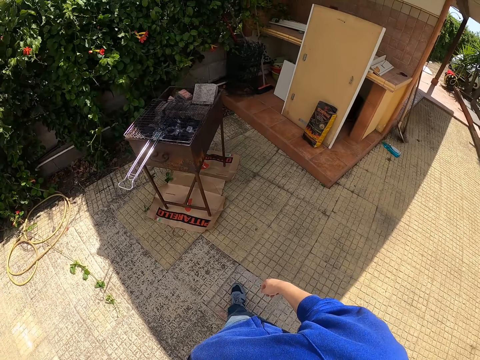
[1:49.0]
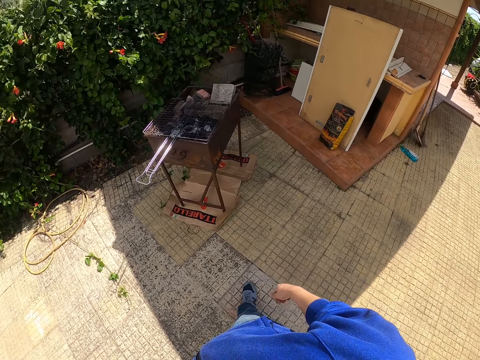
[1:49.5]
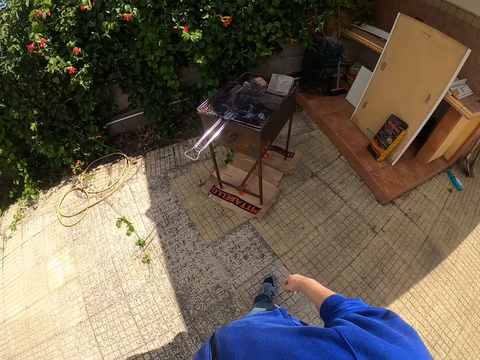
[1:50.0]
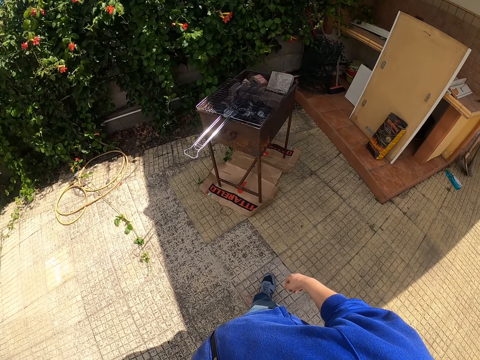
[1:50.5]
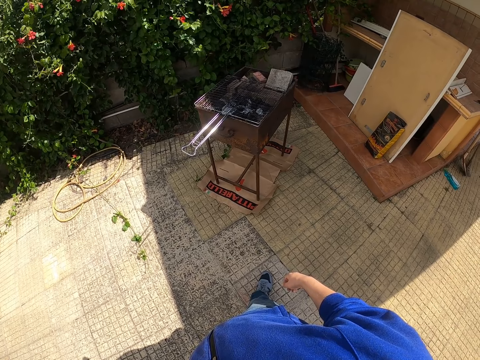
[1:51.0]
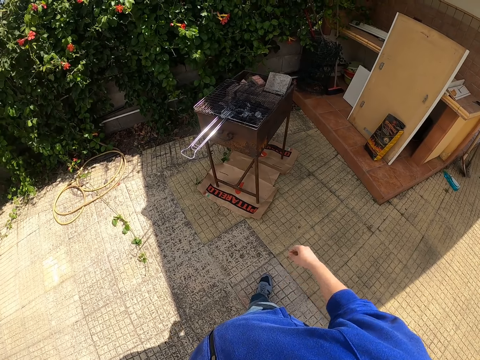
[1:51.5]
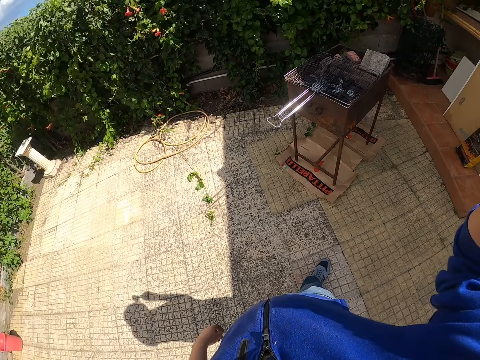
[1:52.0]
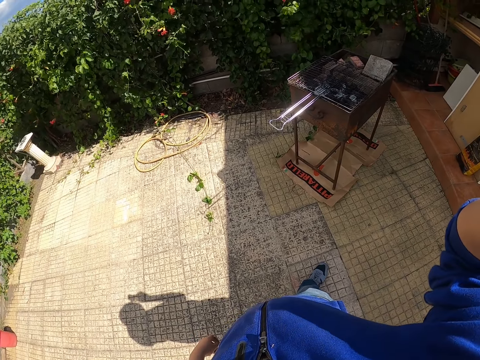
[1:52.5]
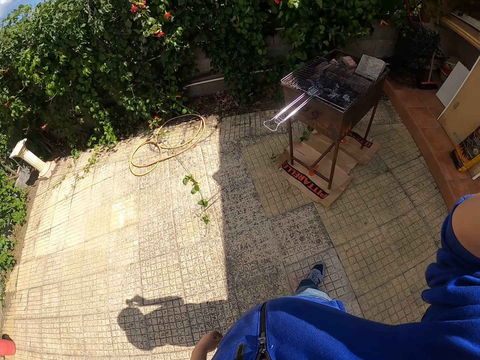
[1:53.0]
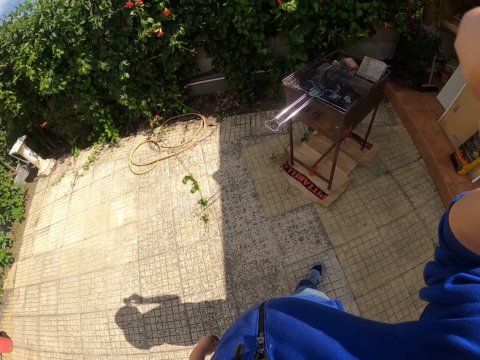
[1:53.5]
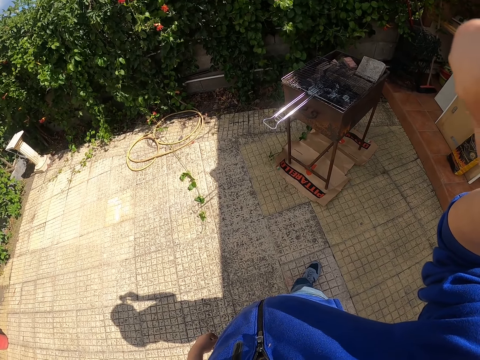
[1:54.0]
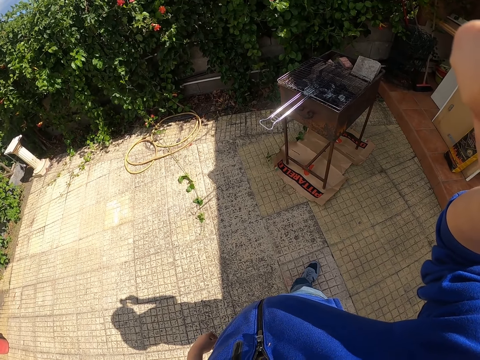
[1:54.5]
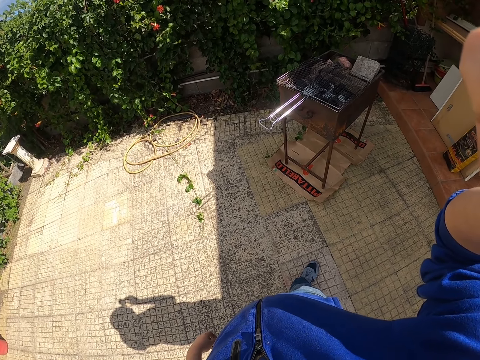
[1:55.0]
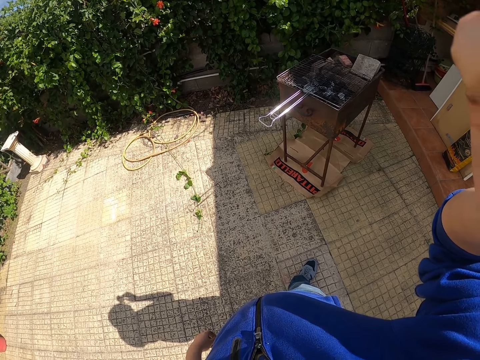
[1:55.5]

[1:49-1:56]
The camera wearer adjusts the head camera. He touches his face.
